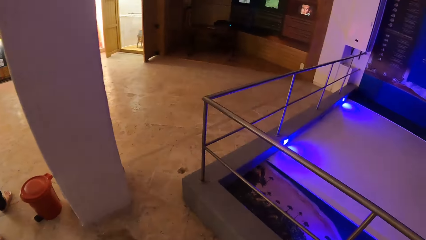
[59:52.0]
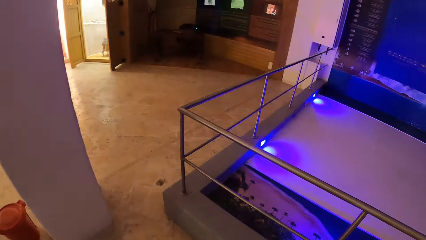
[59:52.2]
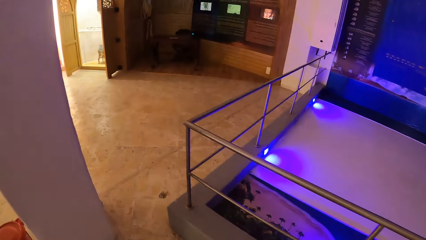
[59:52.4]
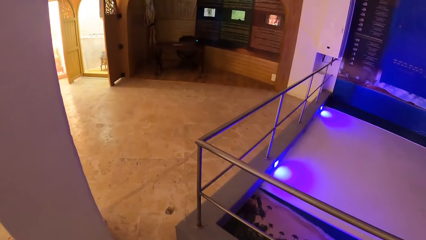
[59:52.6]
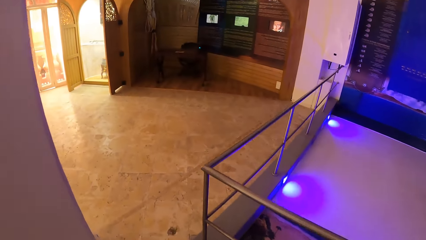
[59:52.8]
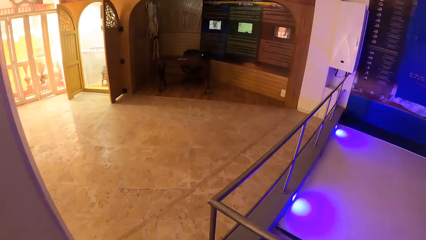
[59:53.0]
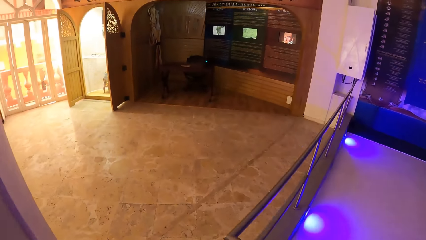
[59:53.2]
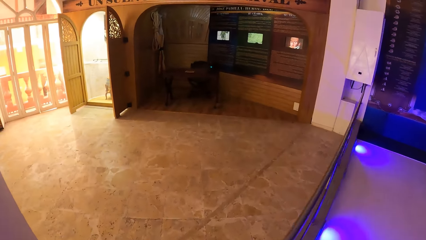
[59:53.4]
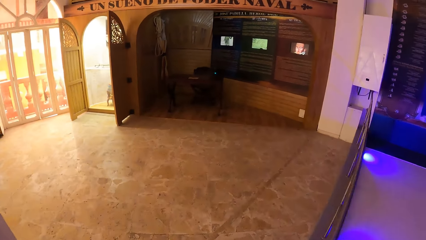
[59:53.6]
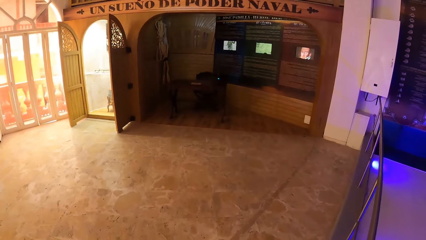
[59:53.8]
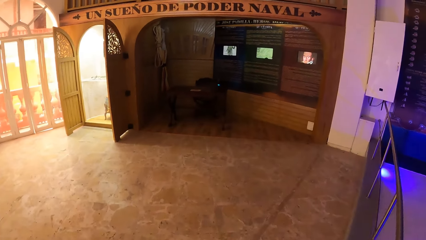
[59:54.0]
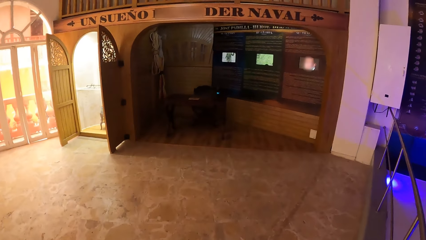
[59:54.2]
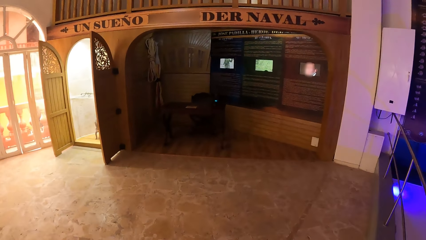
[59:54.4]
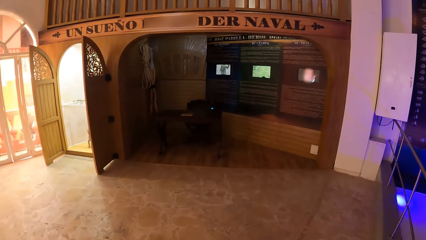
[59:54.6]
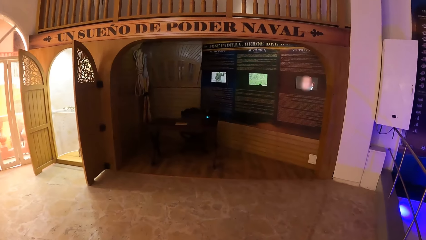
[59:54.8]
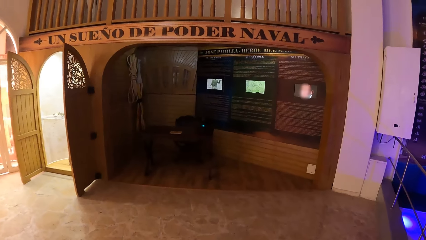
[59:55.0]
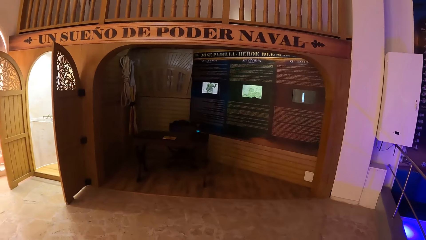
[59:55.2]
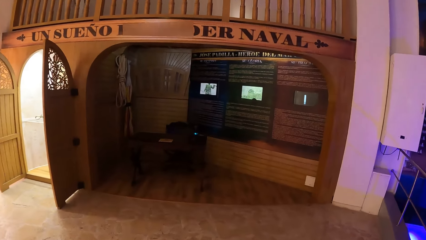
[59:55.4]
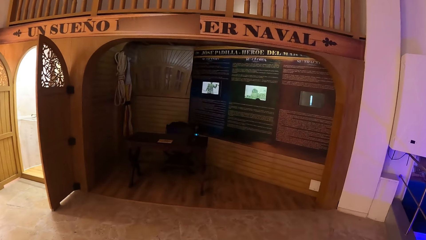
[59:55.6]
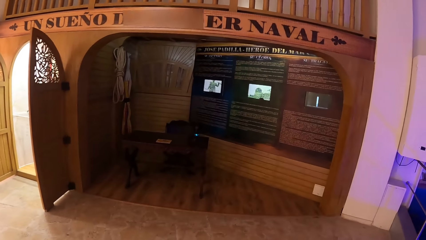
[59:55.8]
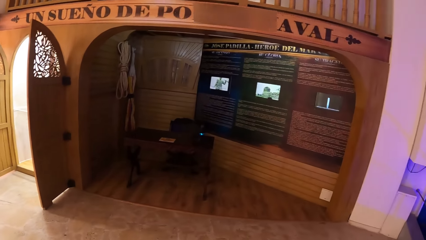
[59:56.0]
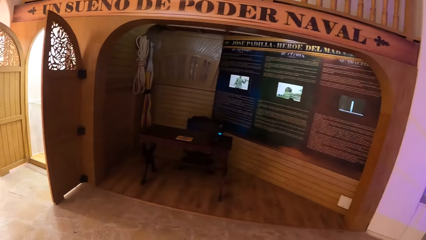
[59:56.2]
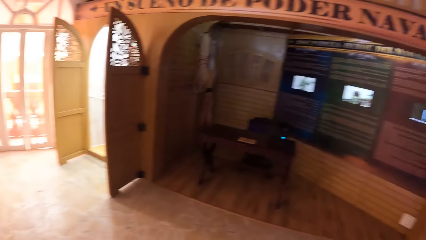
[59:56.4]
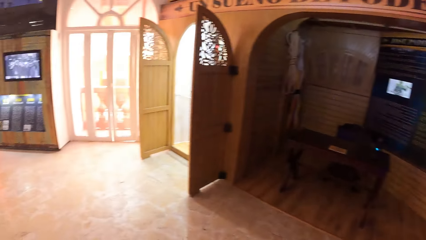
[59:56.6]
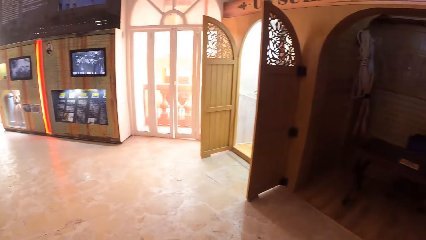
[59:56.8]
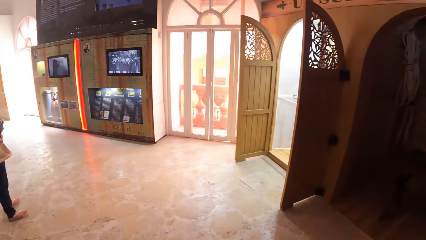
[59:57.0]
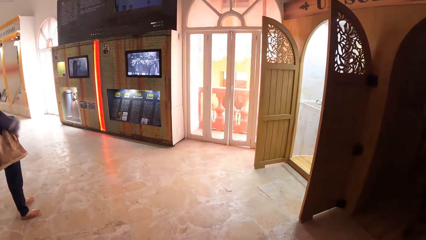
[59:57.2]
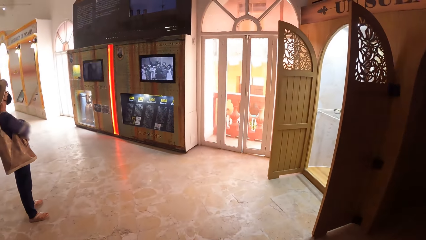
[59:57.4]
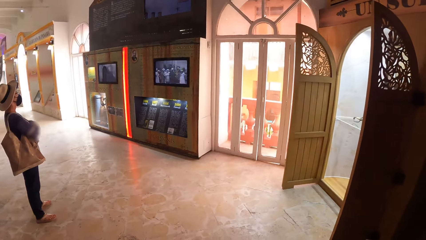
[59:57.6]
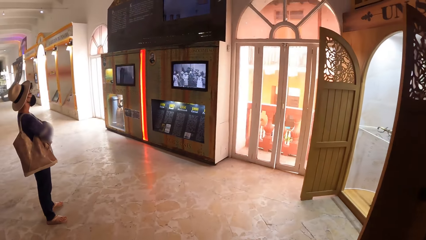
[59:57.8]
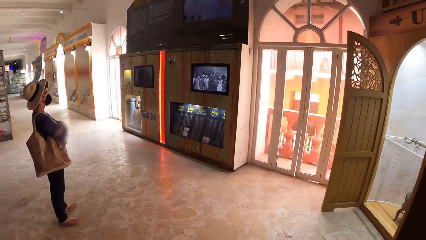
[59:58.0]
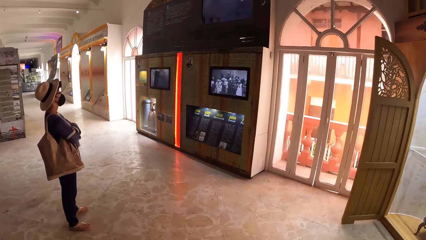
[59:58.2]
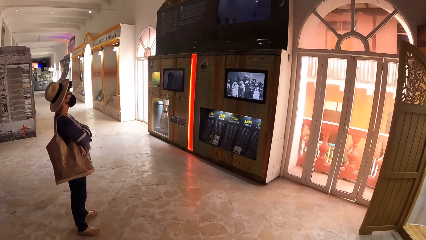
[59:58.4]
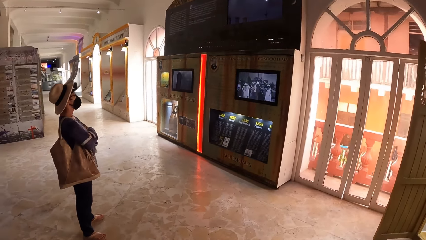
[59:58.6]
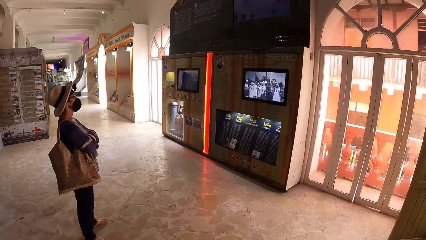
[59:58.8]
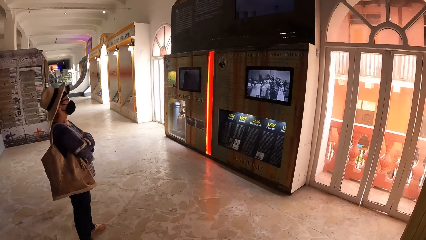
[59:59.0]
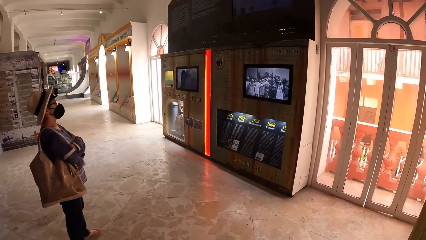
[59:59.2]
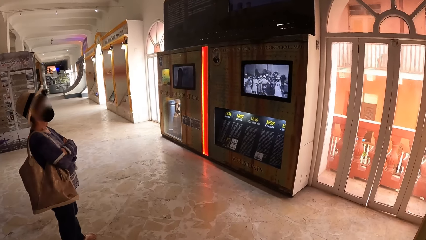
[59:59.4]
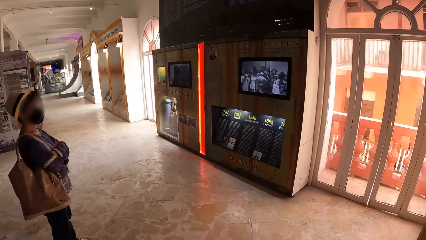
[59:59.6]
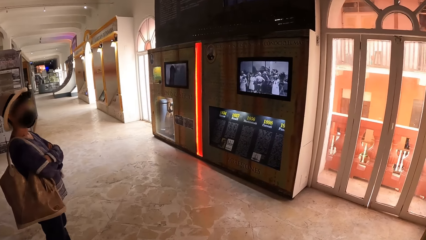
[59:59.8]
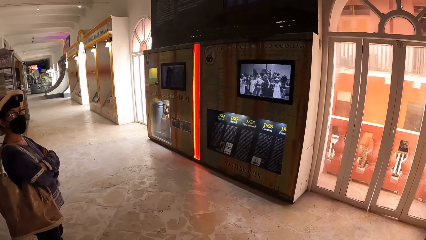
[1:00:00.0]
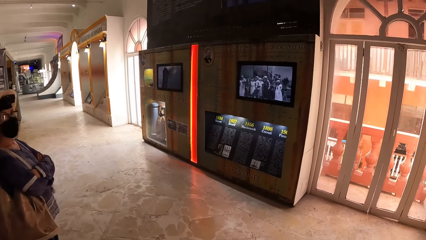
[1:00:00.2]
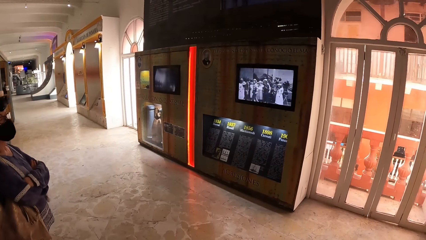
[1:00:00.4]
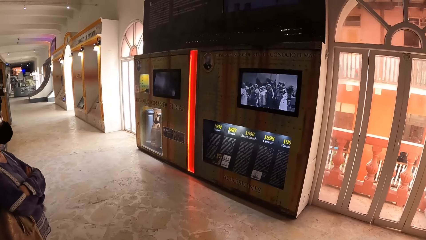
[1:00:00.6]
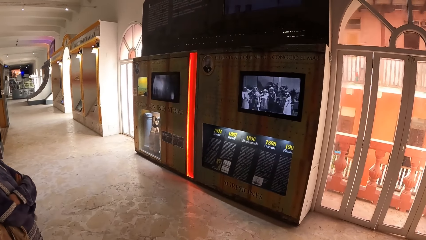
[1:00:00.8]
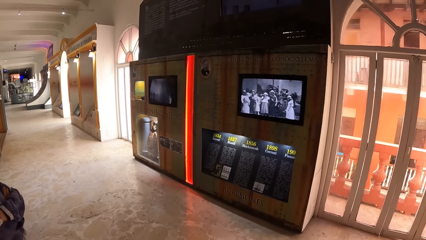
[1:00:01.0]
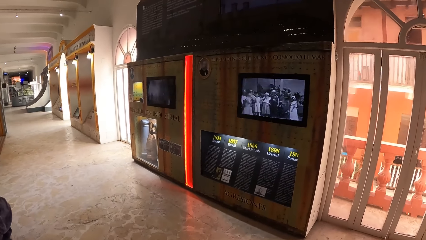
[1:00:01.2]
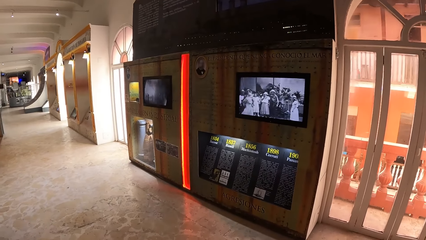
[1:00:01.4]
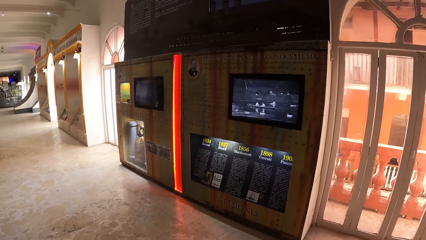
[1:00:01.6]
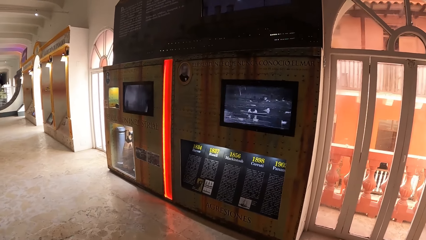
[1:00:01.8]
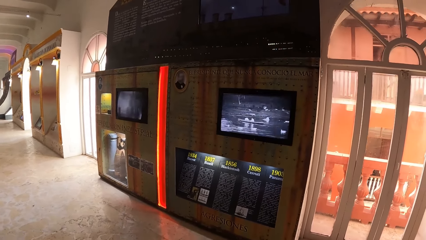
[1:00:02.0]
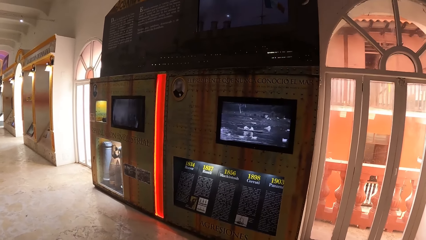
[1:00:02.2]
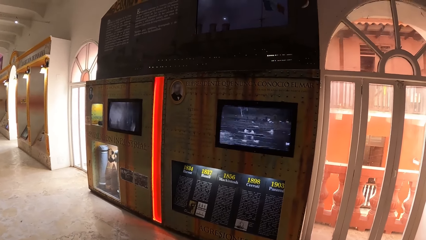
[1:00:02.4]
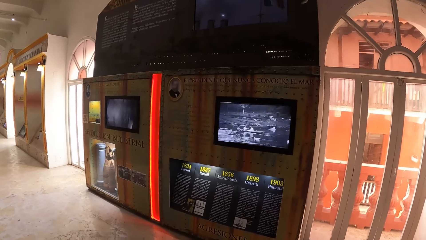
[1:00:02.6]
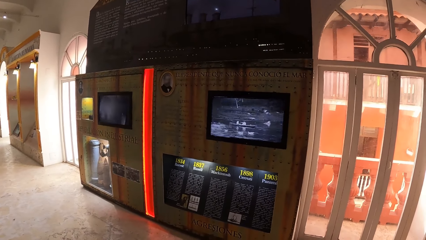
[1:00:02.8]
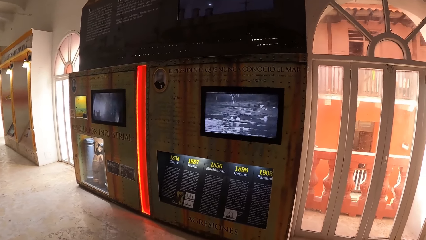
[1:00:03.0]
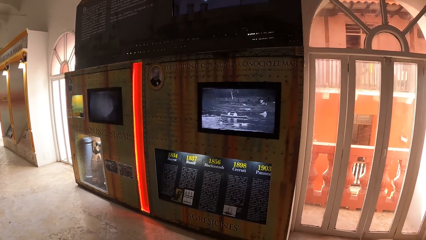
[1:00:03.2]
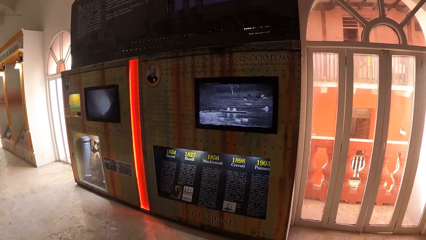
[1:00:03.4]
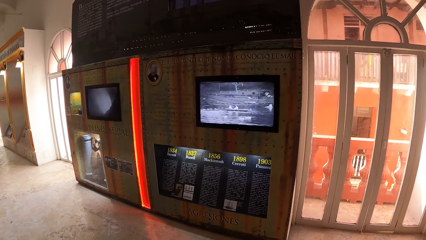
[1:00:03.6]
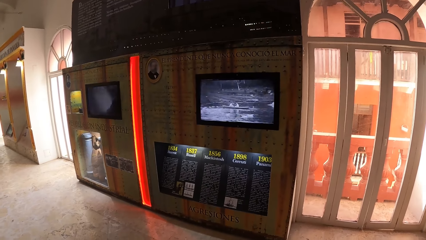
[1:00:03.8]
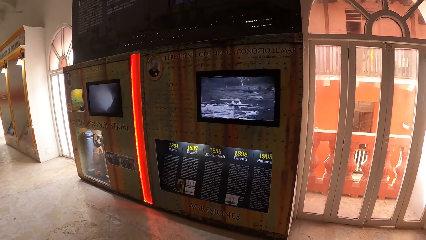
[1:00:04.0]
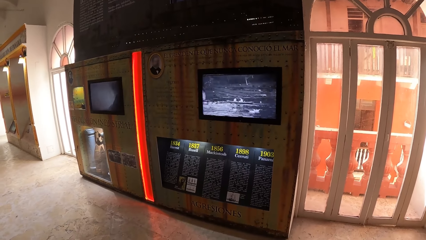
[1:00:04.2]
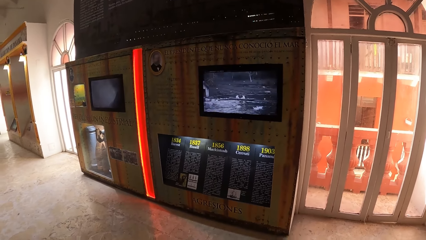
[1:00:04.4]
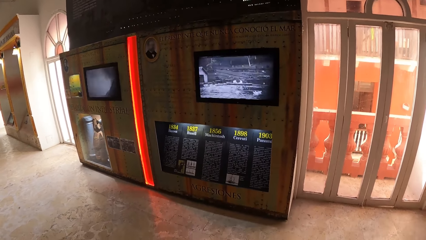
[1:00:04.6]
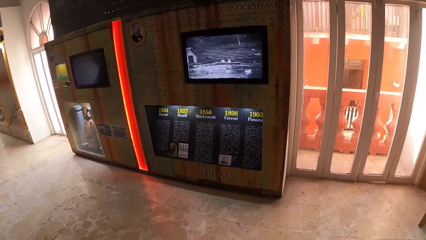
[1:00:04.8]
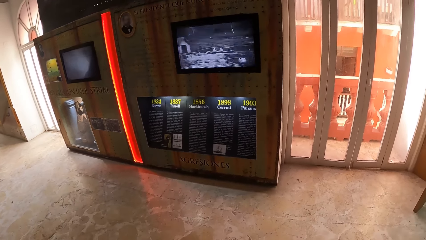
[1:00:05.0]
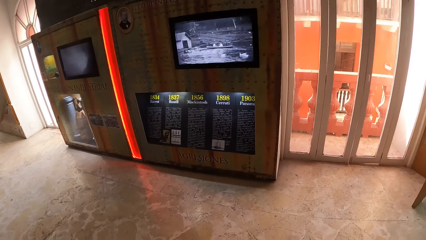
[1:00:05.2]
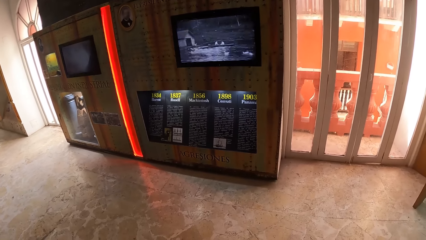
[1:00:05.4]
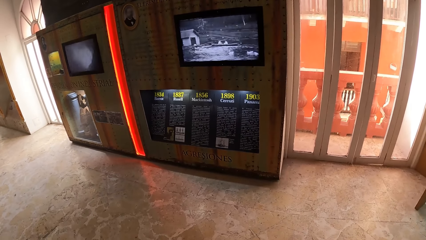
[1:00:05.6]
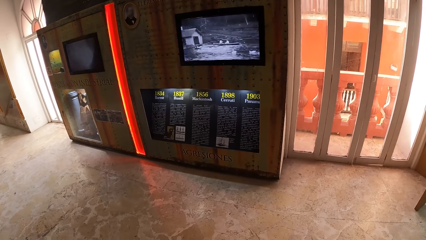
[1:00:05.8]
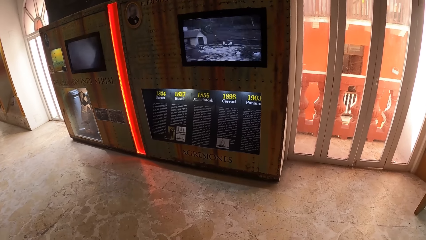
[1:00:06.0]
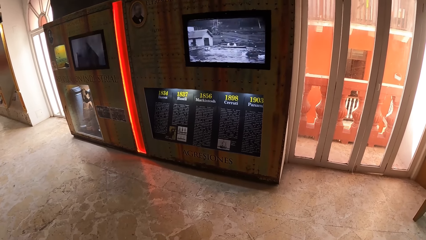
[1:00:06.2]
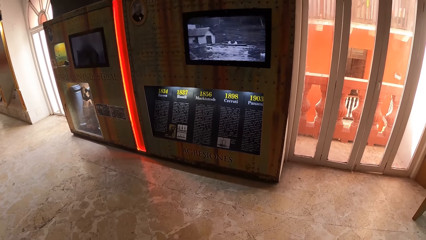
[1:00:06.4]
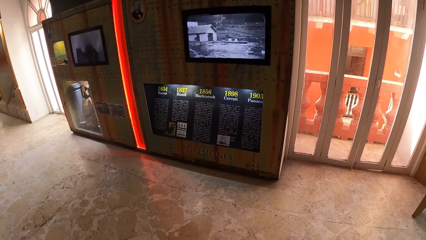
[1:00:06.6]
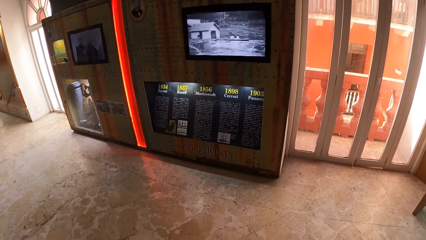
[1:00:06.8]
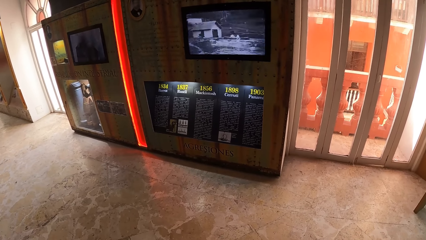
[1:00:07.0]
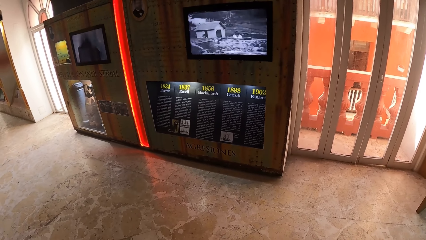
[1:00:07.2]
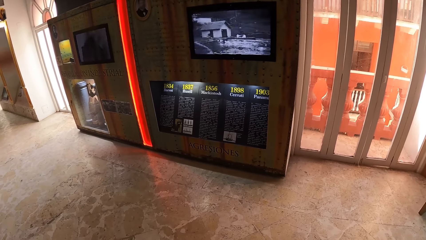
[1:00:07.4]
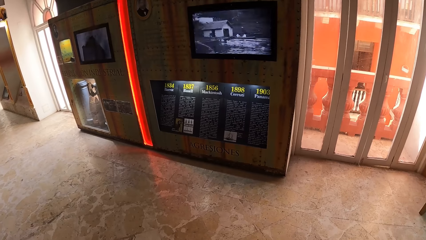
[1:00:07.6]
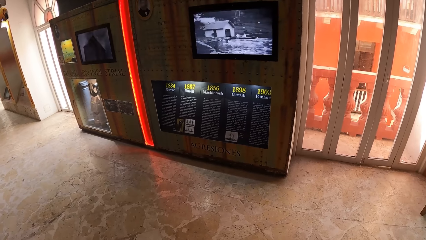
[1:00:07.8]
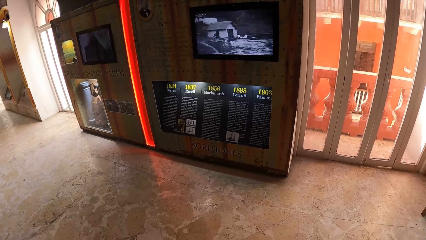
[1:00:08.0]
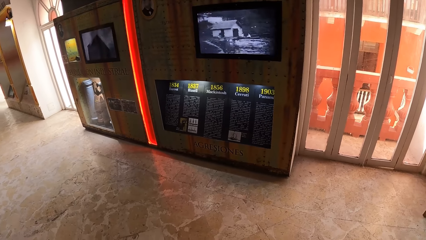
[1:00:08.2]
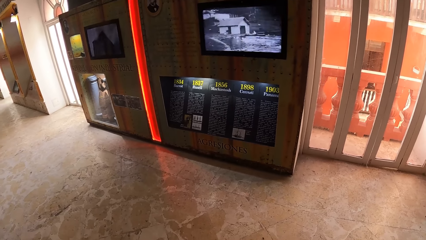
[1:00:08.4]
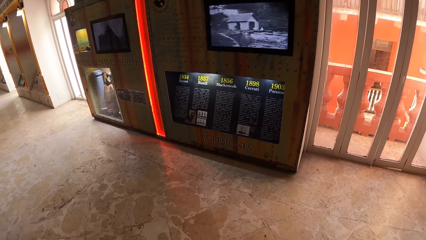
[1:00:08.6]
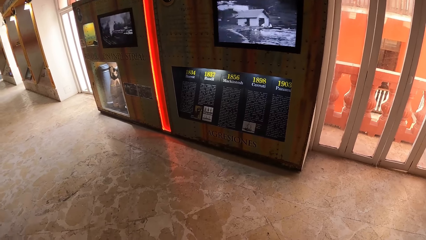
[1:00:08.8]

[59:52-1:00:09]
The camera wearer walks forward. They stop for a while.
